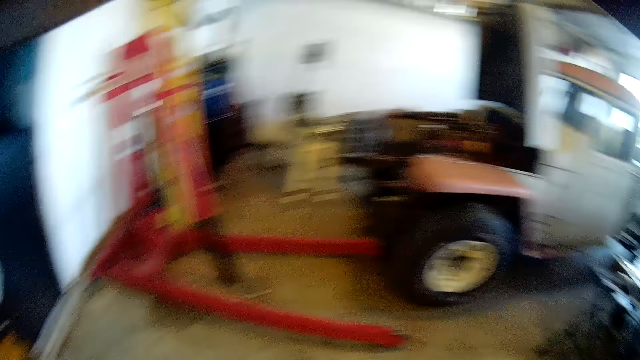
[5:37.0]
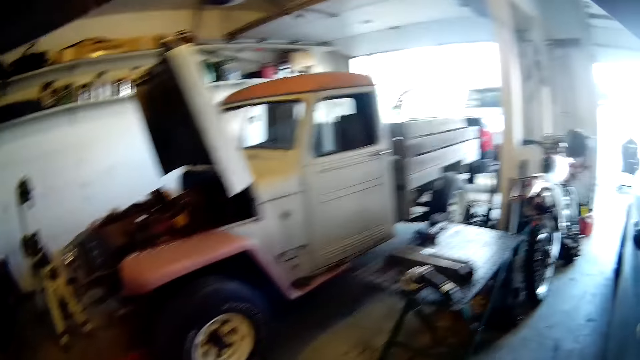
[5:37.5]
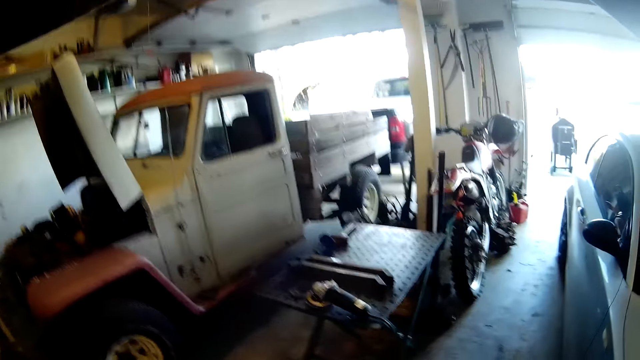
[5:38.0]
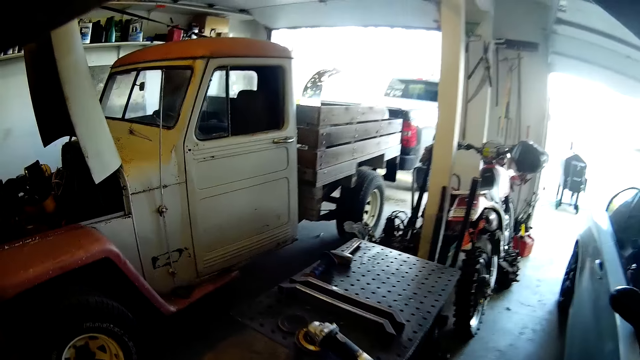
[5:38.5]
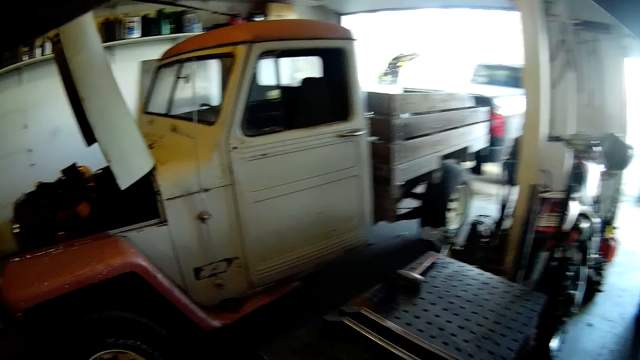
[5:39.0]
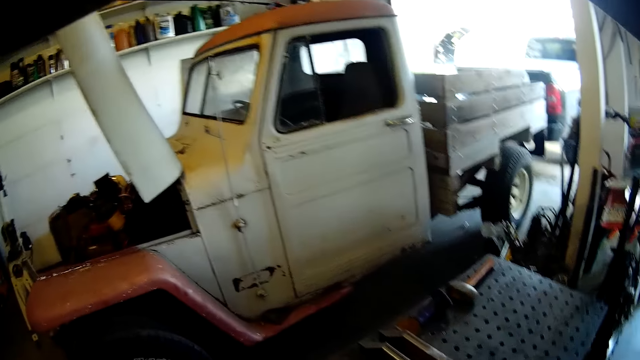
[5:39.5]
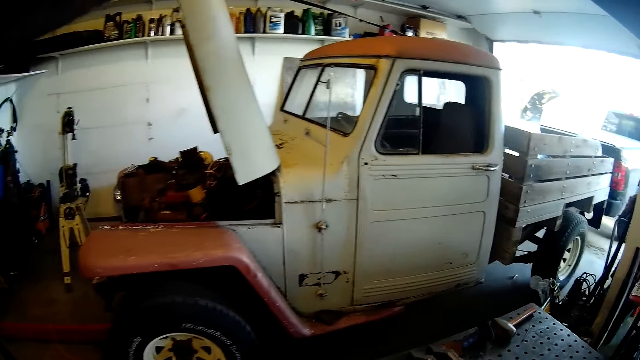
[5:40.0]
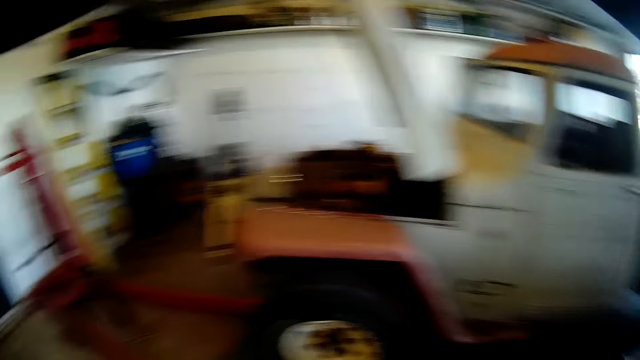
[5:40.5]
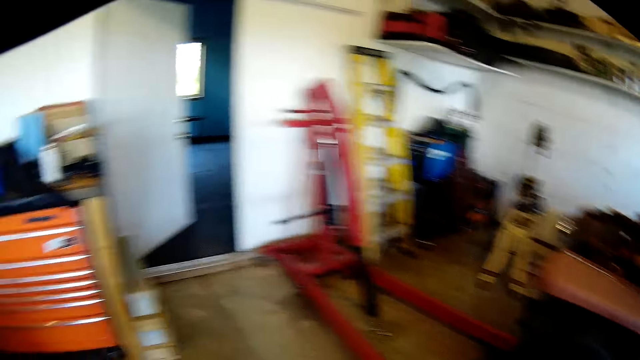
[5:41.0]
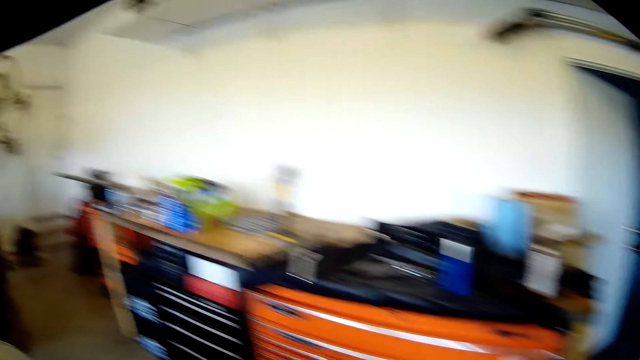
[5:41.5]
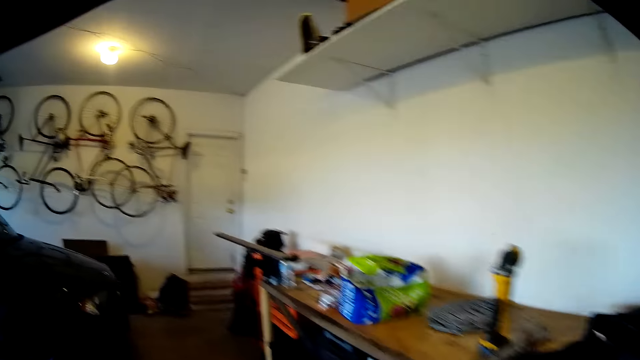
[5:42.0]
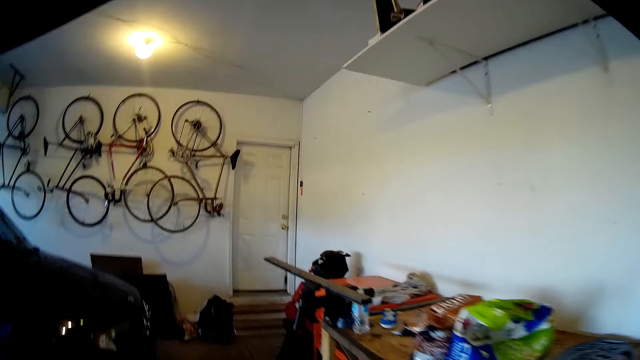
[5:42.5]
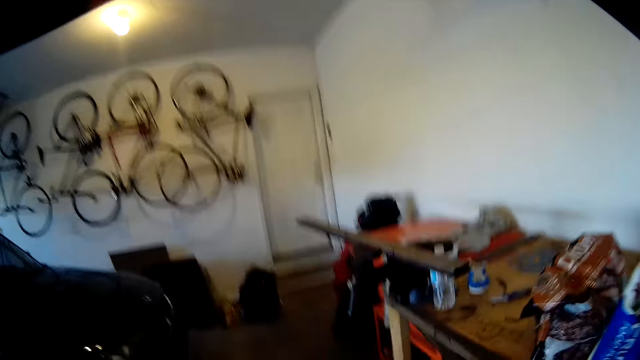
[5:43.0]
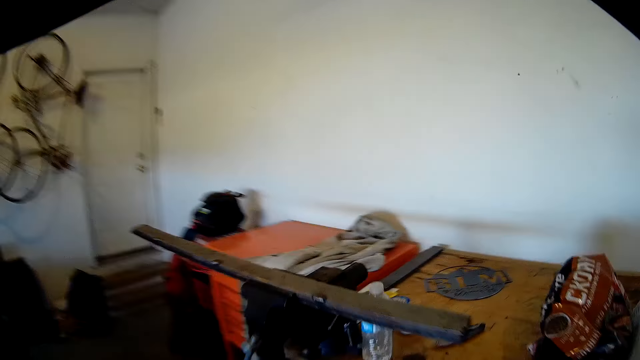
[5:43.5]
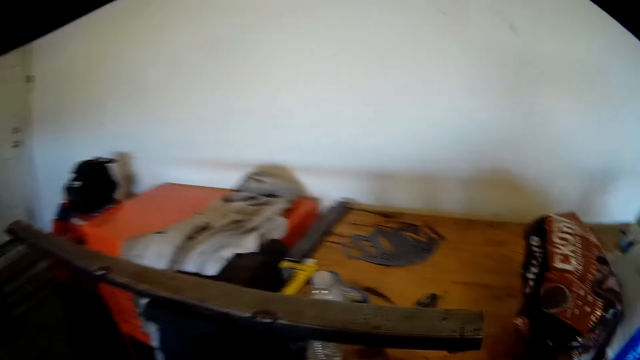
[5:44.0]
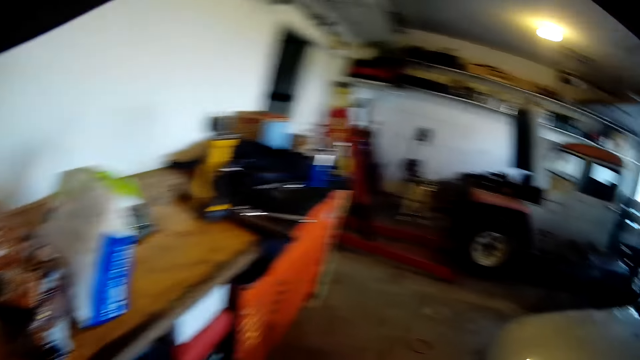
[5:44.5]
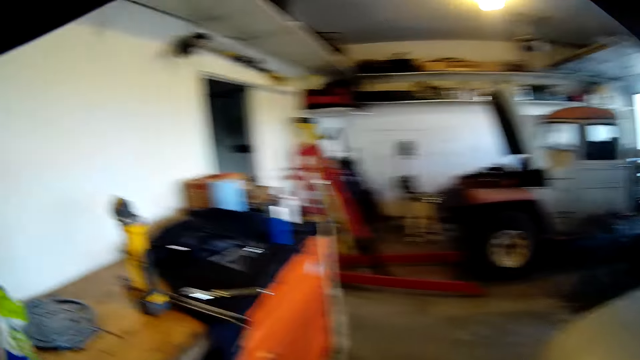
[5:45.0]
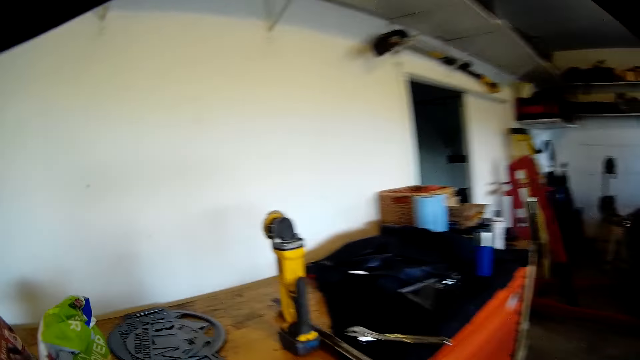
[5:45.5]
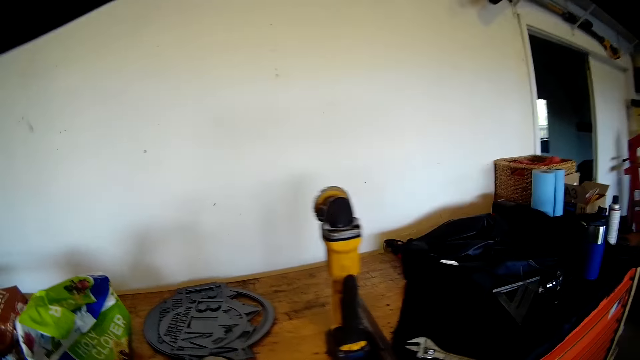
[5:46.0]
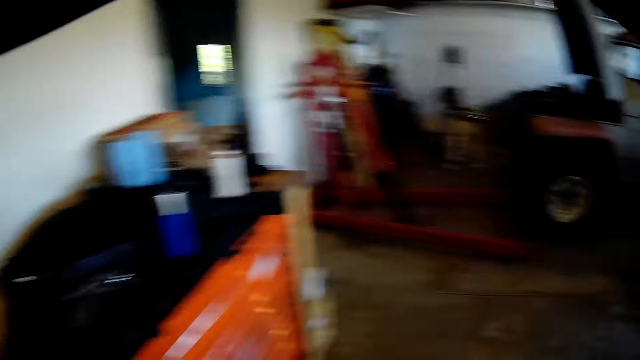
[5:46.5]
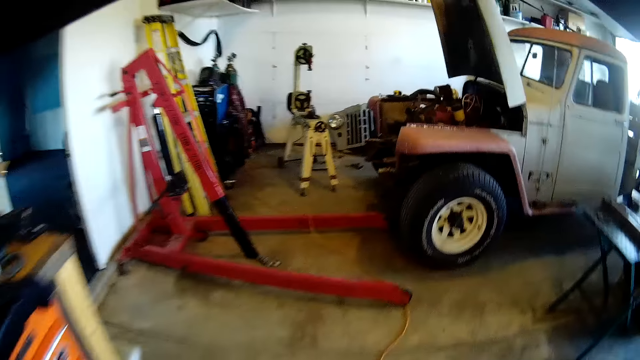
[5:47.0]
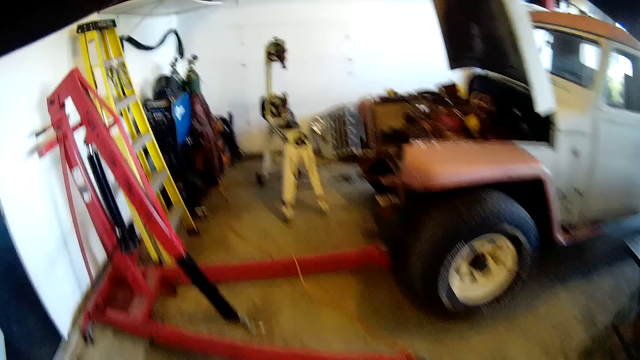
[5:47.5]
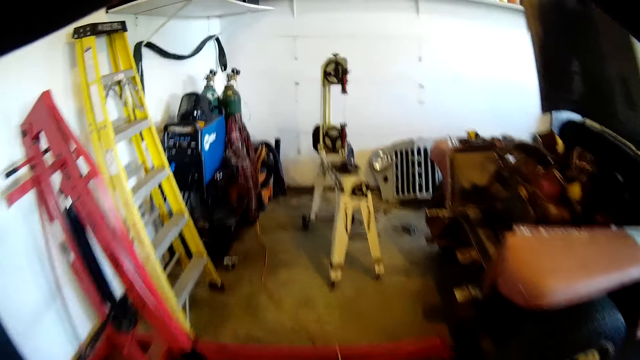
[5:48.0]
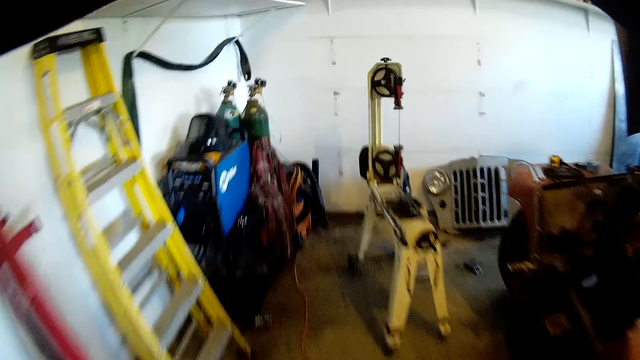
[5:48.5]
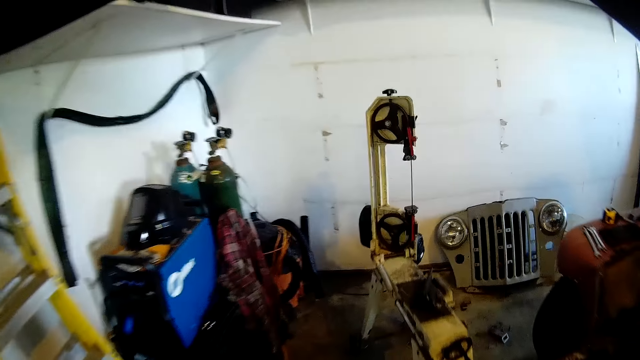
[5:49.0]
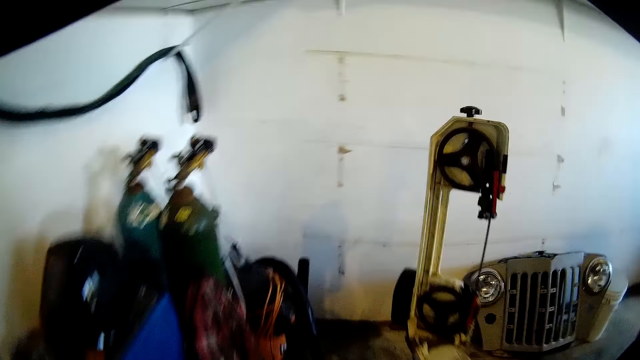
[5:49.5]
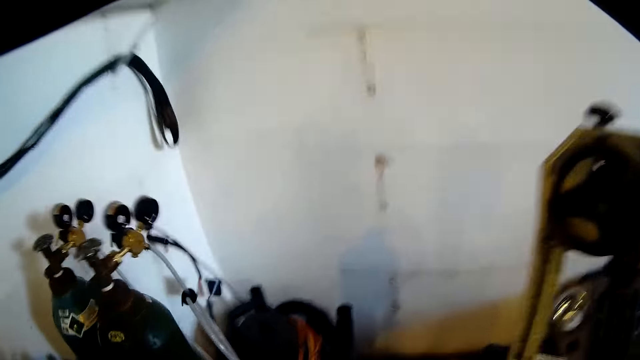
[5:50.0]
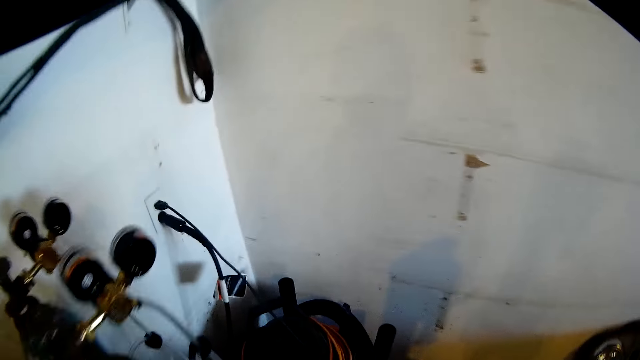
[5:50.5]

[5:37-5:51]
The camera wearer walks towards the table in the workshop. They pick the grinder from the table, carry the grinder to the bench with clamped metal and drop the grinder on the bench beside the metal. They walk to the edge of the room. They move towards the vertical band sawing machine.

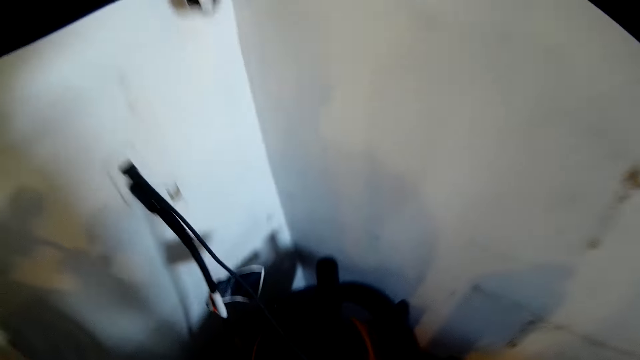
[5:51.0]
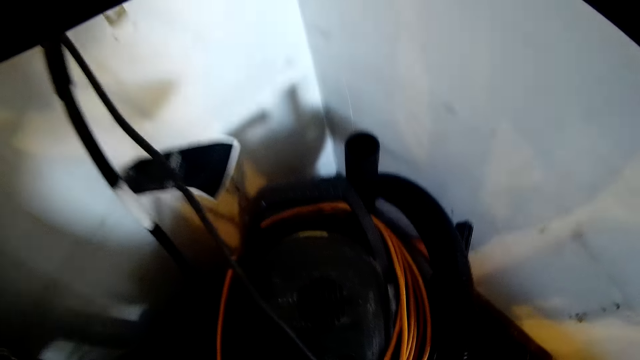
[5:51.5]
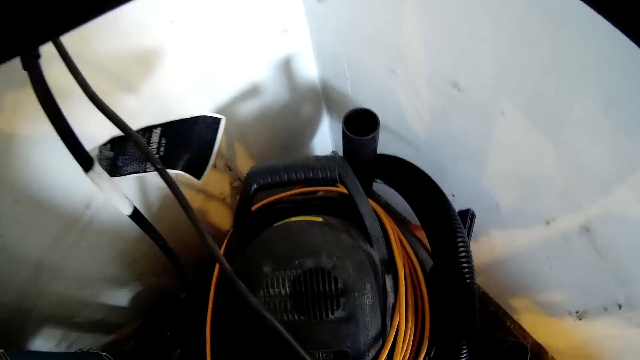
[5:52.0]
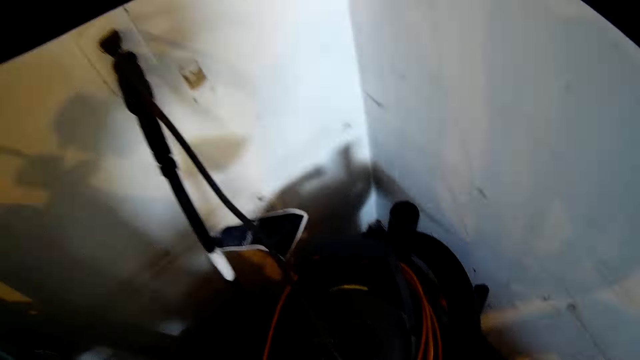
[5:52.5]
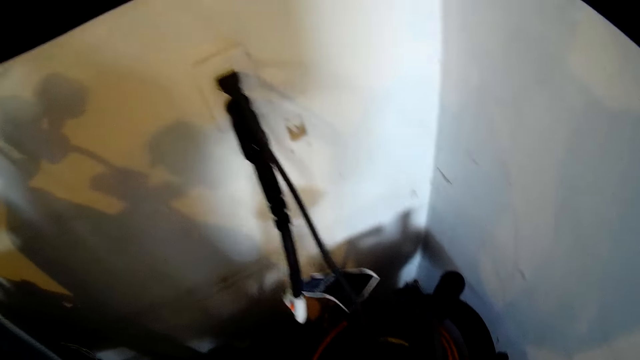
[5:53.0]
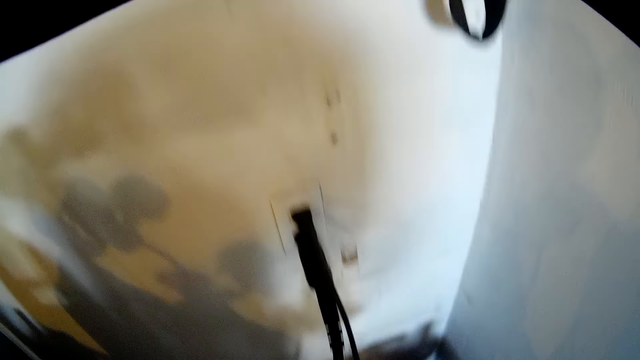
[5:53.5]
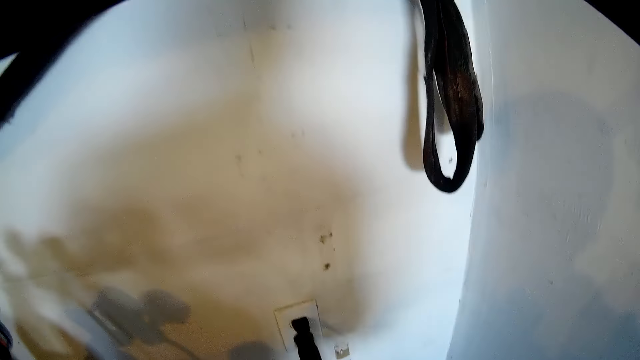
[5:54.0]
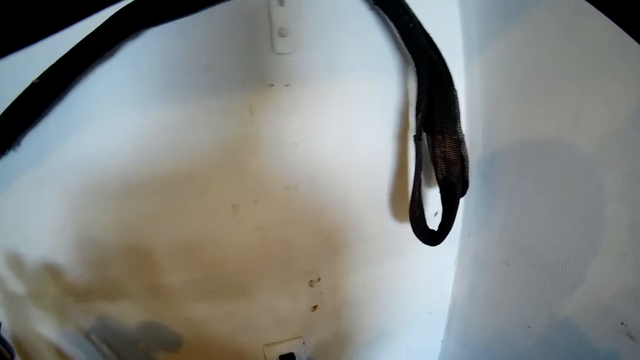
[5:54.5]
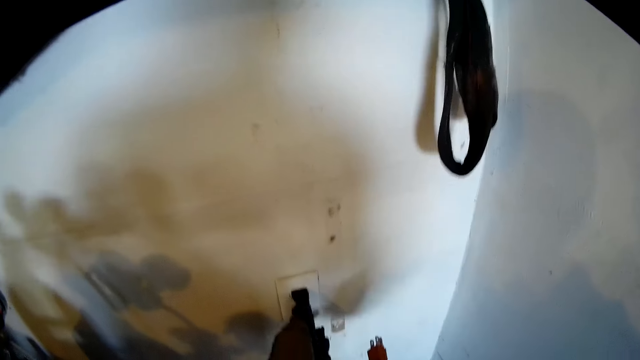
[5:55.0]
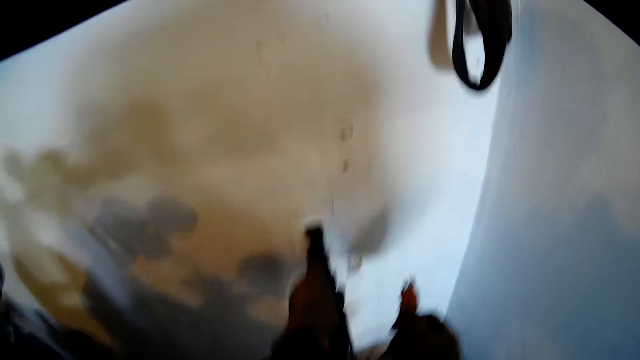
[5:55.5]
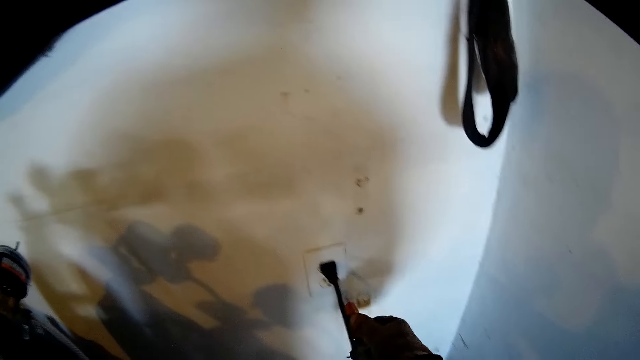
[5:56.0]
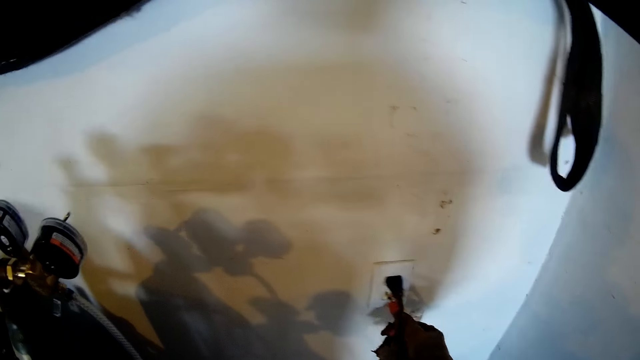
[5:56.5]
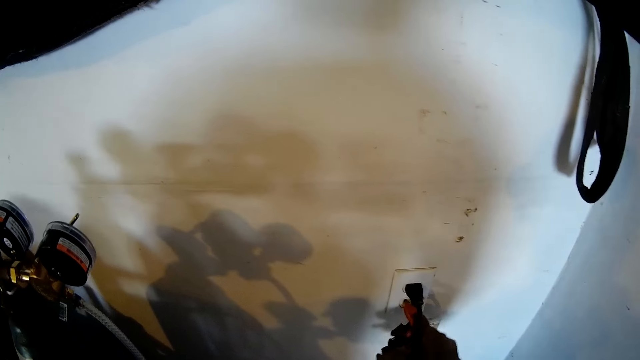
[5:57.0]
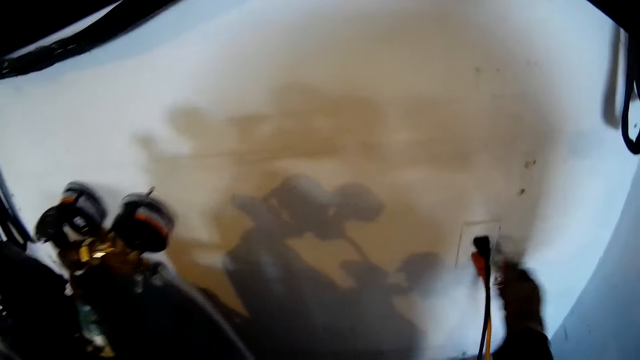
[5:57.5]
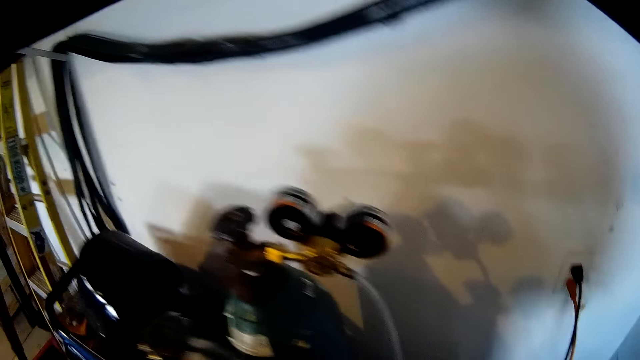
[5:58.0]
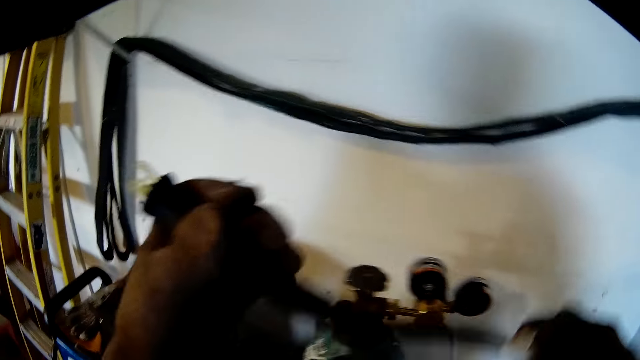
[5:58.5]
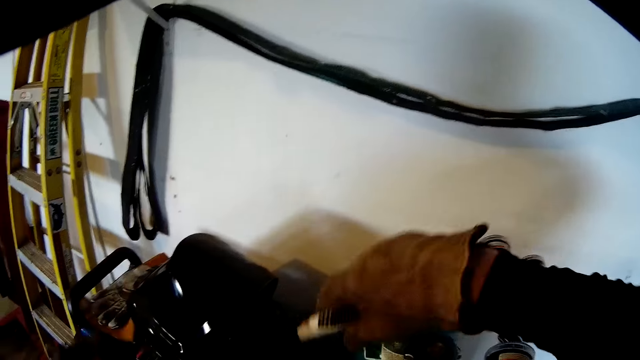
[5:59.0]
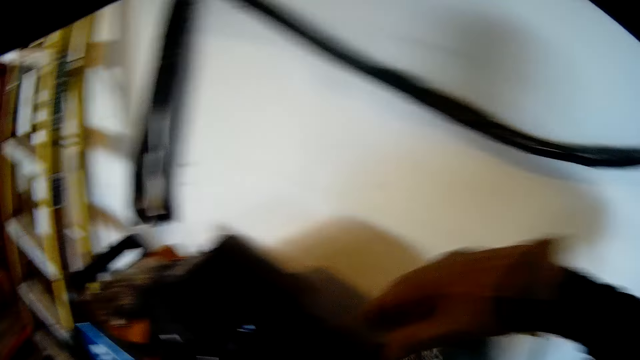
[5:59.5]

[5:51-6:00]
The camera wearer takes the grinder cable at the corner. He holds a cable on a socket with his left hand. He unplugs the cable from the wall socket near the workshop corner with his left hand. He holds a cable on a socket with his right hand. He plugs in the grinder cable to the socket with his right hand. He turns from the socket. He puts the unplugged cable in his left hand on a pressure gauge on the bench with both hands.
